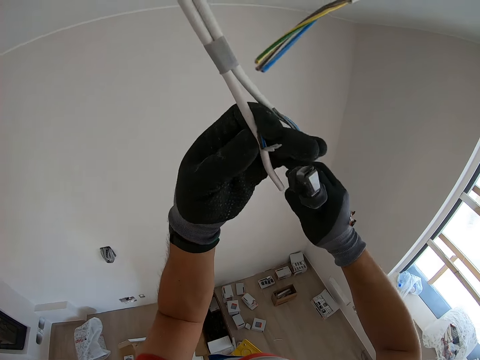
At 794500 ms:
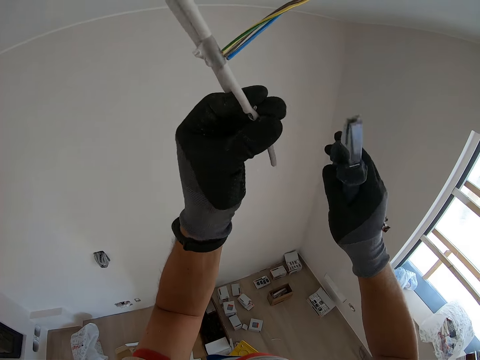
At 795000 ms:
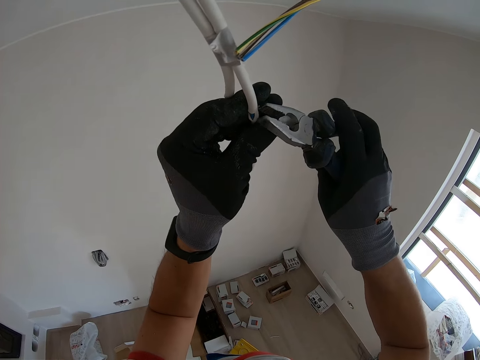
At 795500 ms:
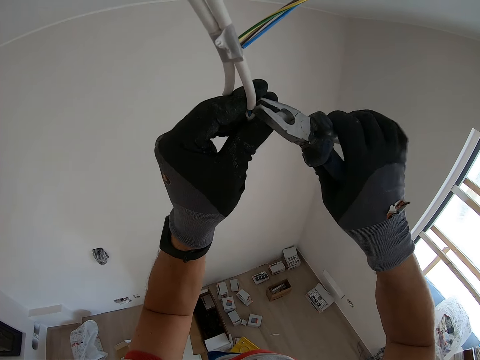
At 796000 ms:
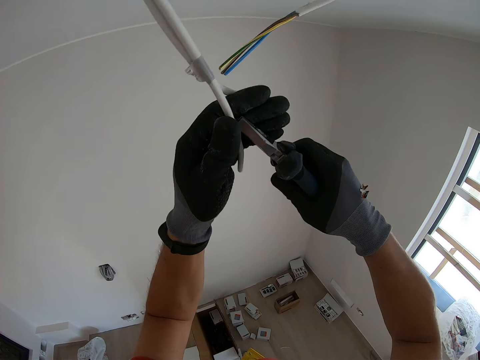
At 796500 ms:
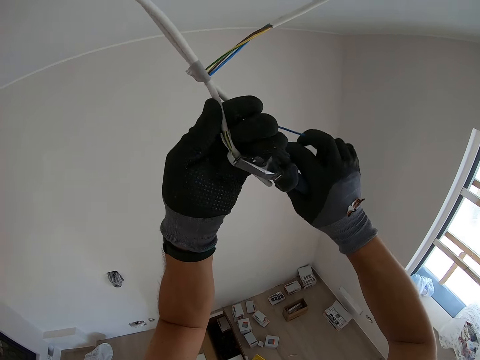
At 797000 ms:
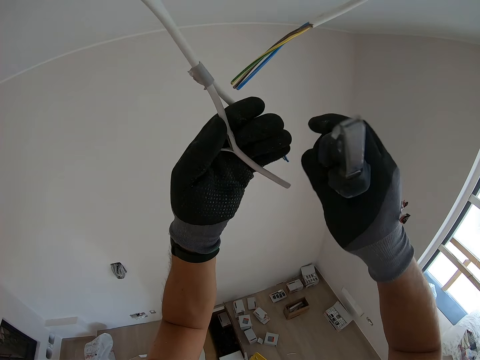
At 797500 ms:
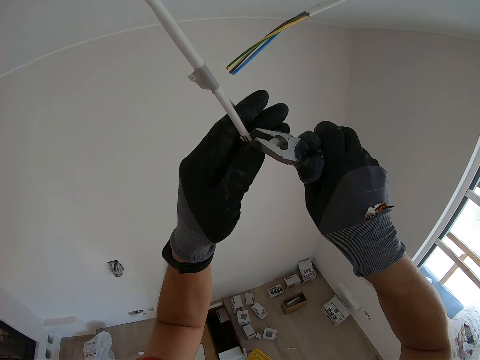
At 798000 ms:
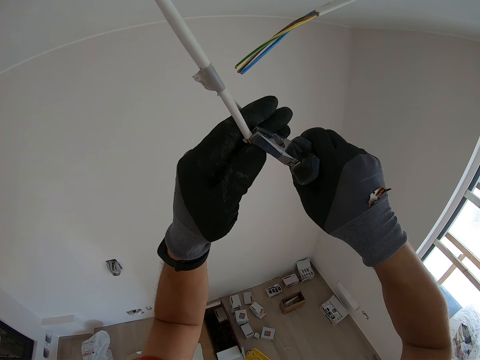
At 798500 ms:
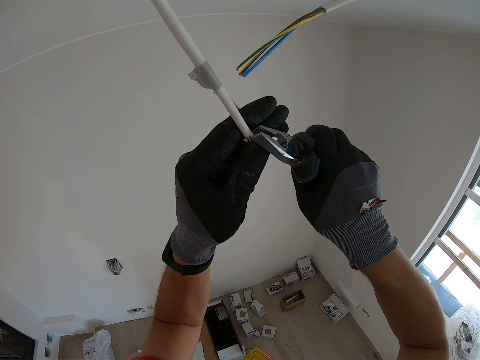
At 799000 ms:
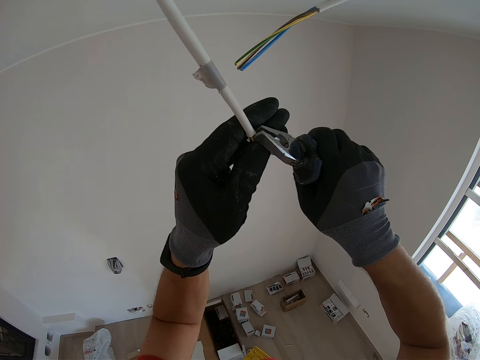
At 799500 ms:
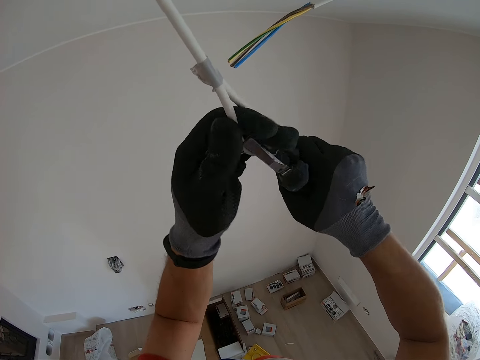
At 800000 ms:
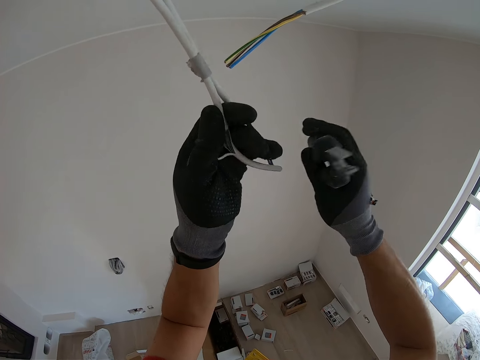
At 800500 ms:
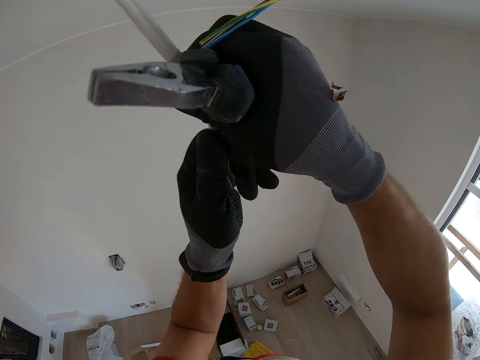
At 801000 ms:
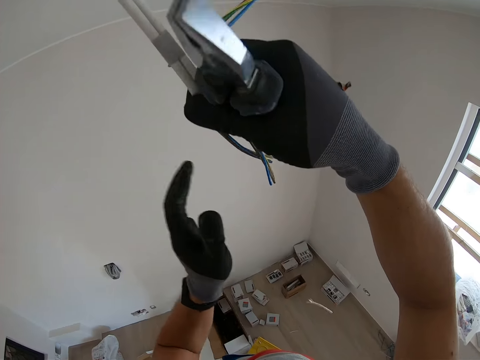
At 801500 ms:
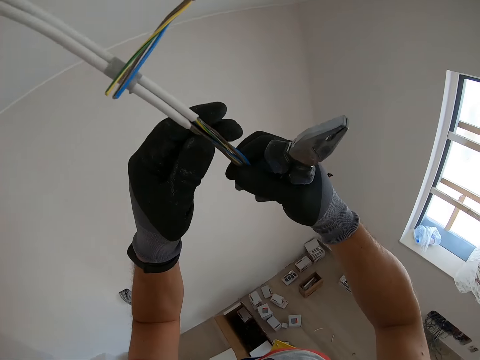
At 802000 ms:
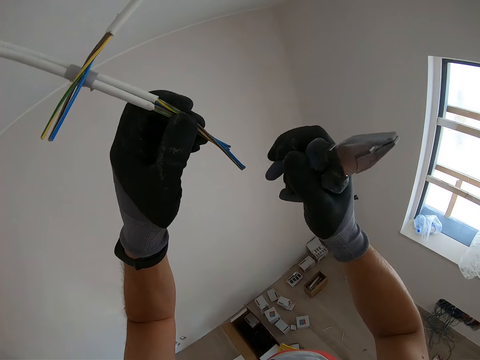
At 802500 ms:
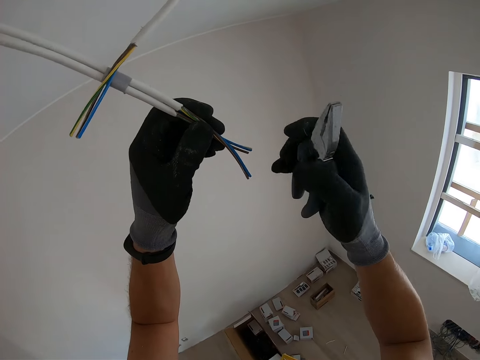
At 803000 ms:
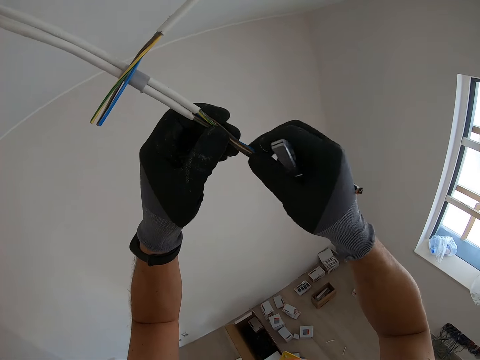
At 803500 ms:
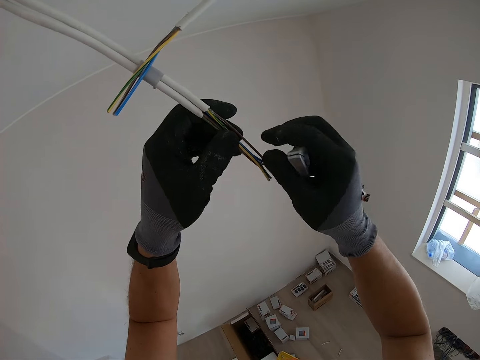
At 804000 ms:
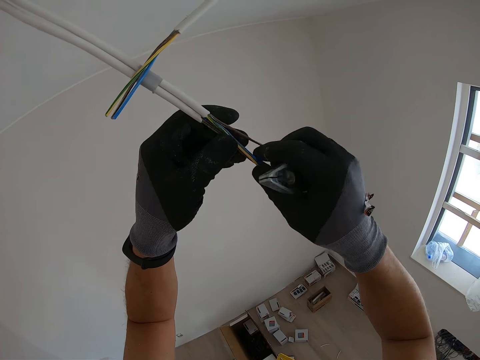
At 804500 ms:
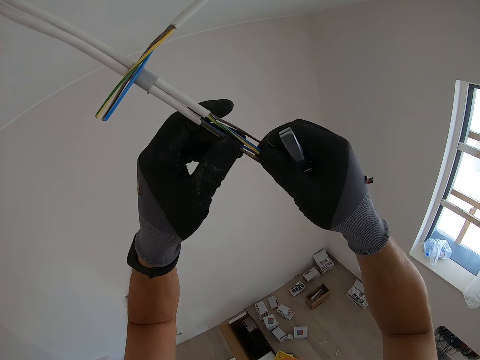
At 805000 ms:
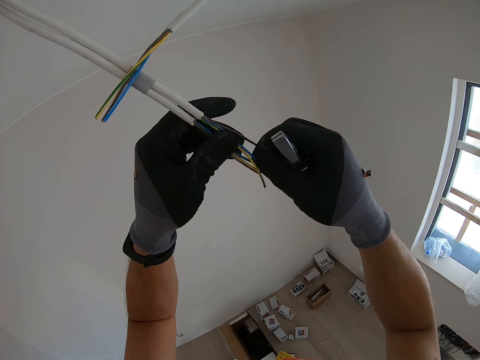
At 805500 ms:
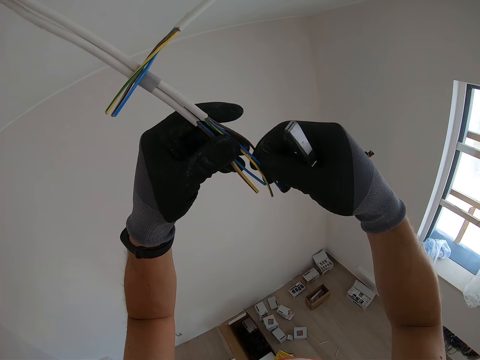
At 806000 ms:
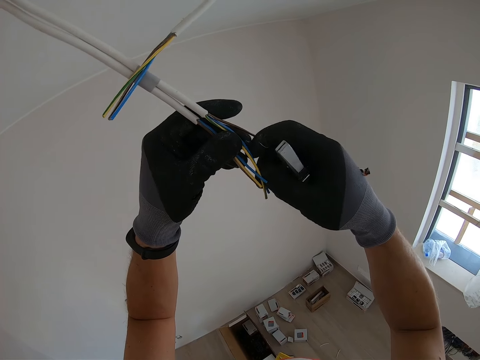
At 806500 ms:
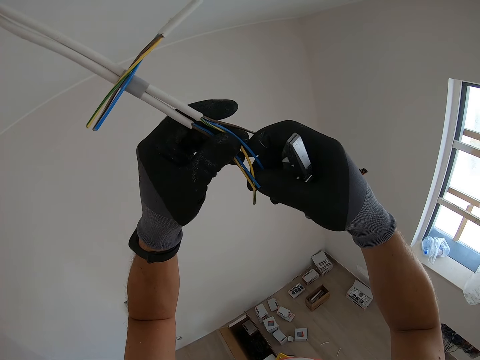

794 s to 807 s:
The camera wearer strips the wire cover off. They hold the pliers. They hold the pliers again. They hold wires.

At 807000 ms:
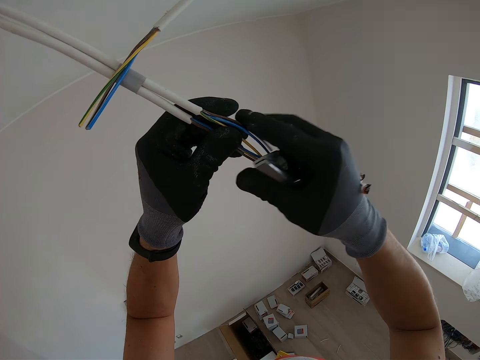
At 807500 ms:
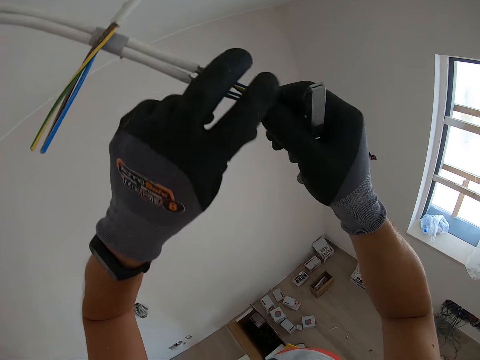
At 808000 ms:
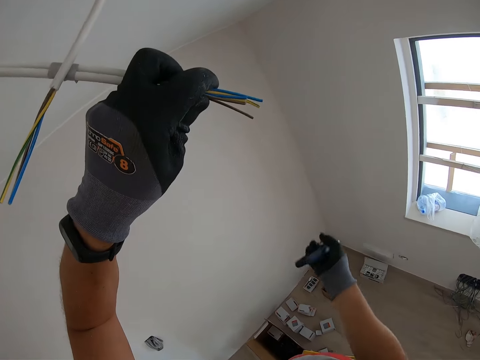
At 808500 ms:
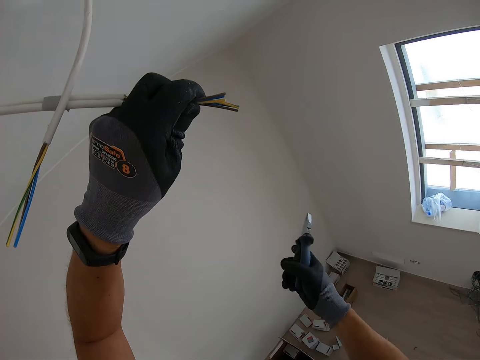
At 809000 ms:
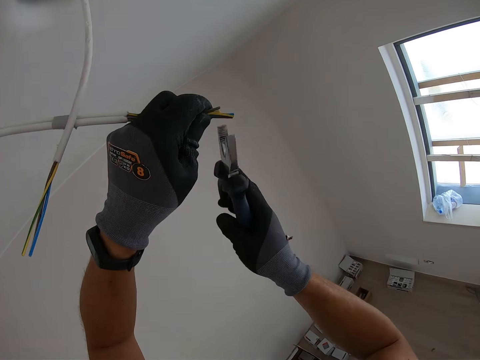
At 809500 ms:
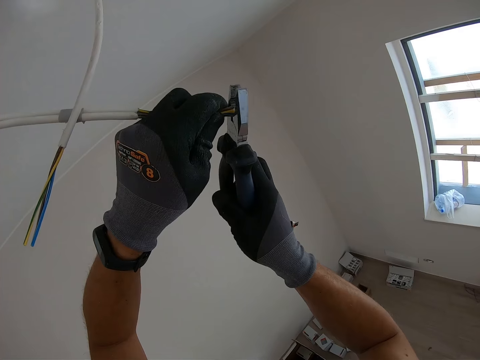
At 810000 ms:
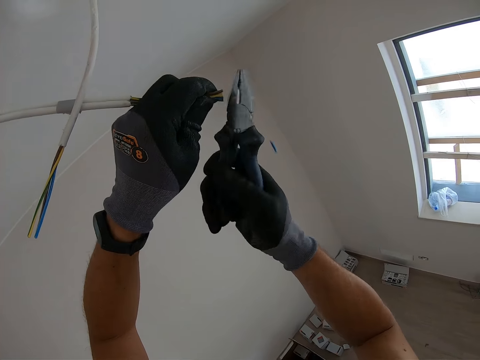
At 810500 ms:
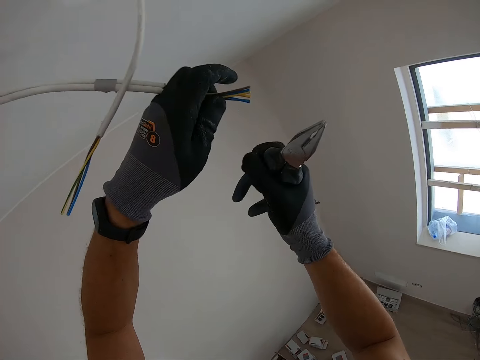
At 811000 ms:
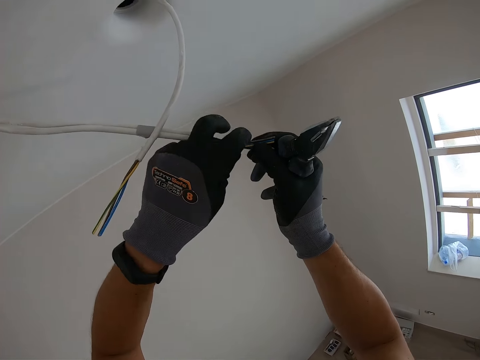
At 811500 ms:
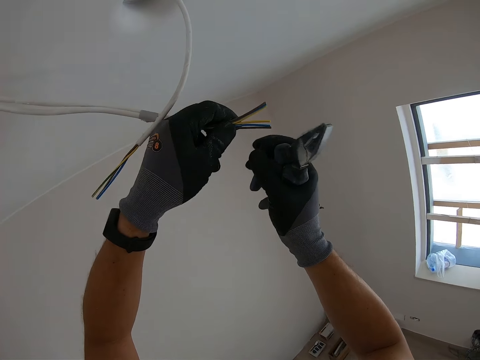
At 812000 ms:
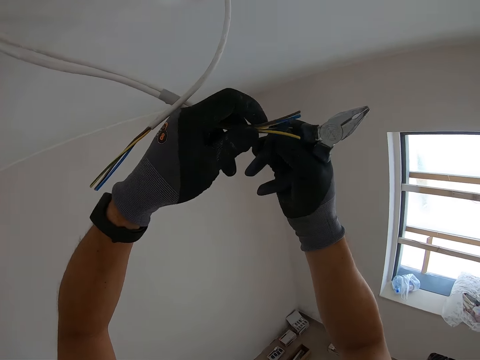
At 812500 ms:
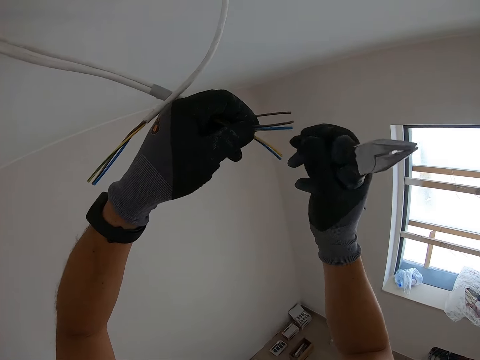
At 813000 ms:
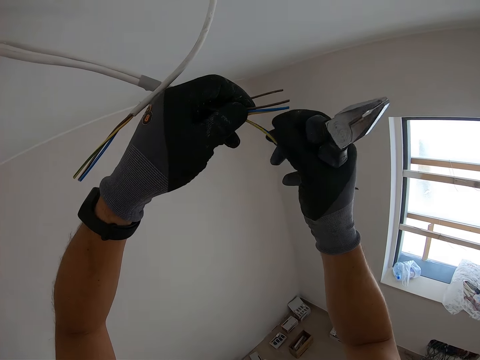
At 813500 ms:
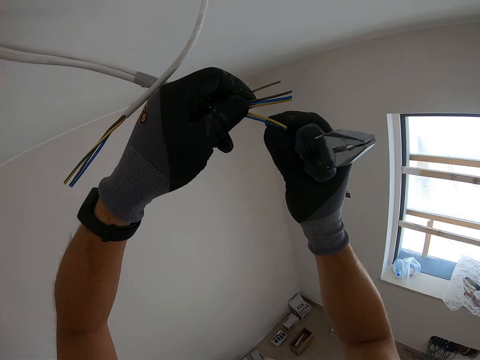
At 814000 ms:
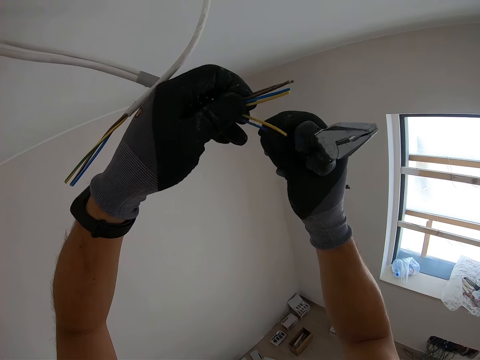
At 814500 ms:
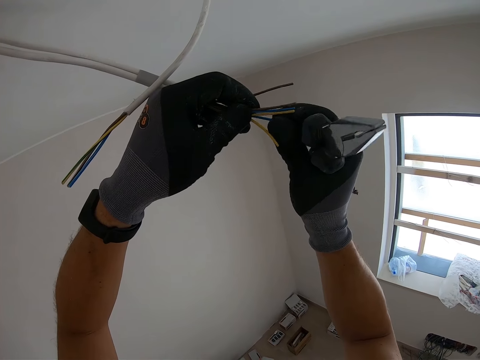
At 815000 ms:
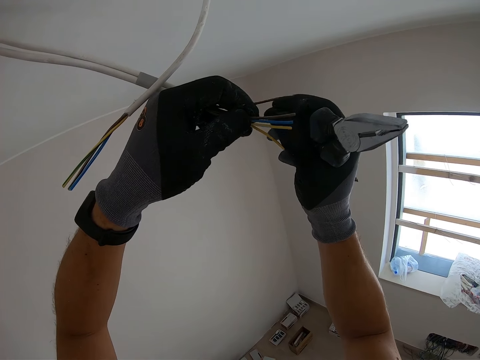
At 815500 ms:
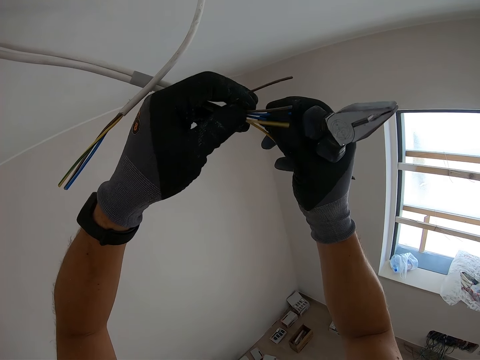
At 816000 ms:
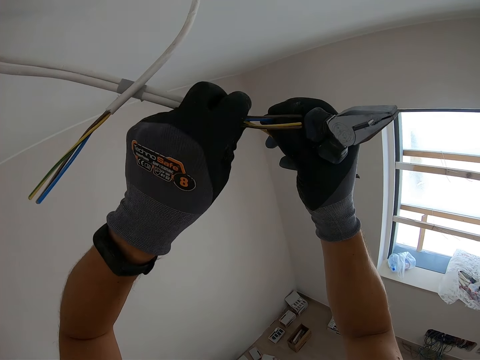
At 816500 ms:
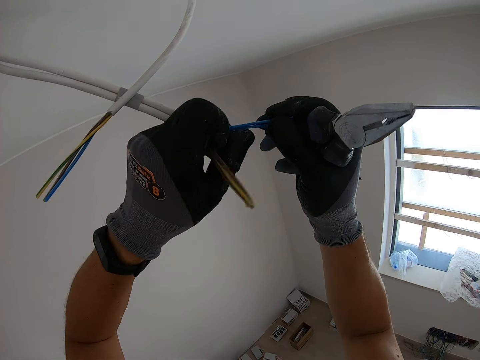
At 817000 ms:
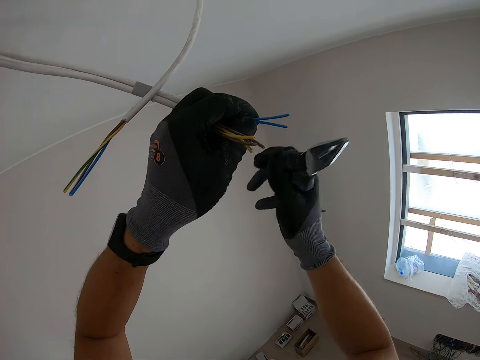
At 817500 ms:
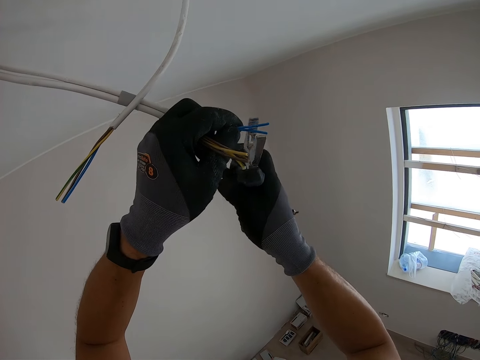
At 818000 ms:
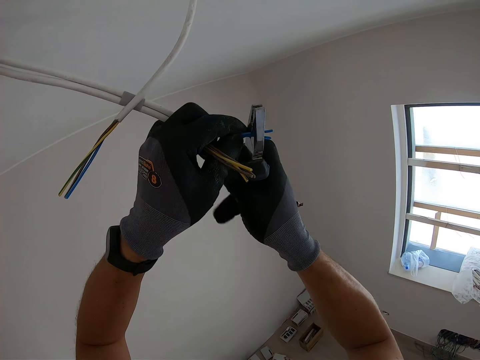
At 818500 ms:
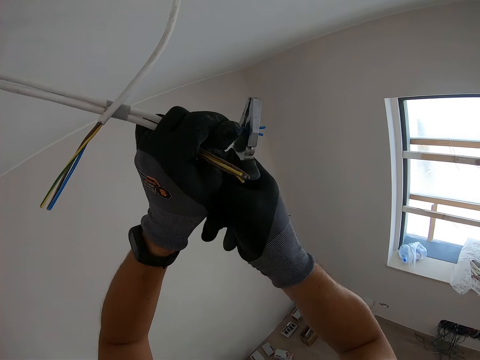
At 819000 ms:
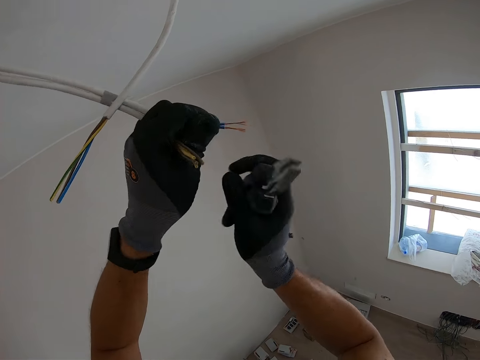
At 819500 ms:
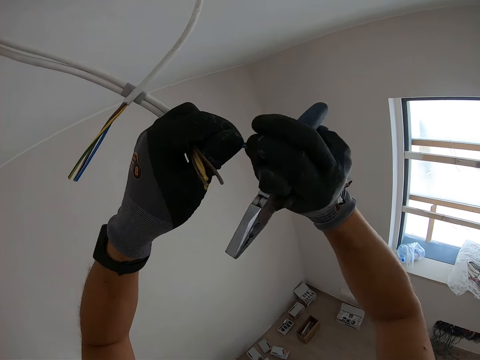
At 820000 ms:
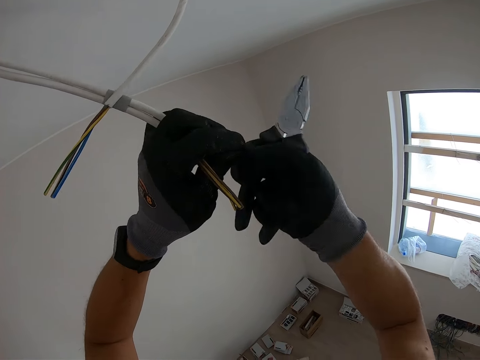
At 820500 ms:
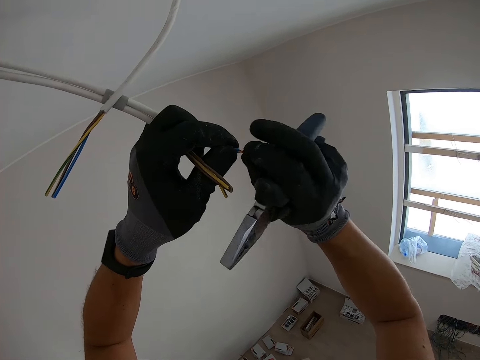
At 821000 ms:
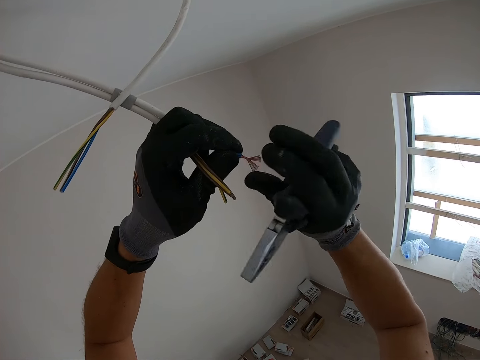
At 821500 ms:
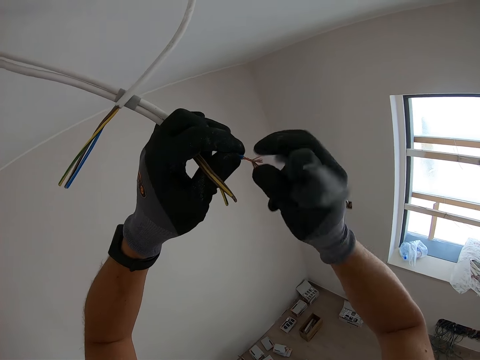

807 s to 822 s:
The camera wearer cuts the wire with the pliers. They analyse the color codes of the wires. They hold the pliers. They separate the blue colored wire. They hold the pliers. They strip the blue colored wire cover with the pliers. They hold the pliers and twist the wires.
